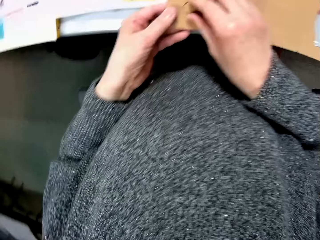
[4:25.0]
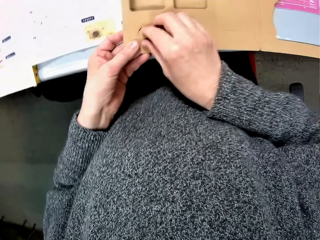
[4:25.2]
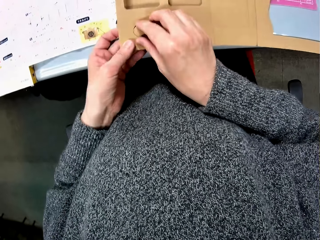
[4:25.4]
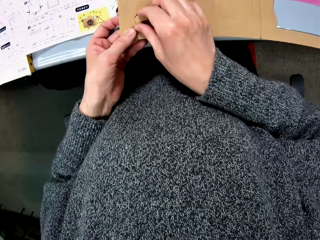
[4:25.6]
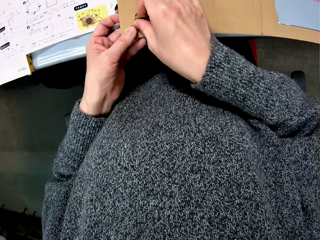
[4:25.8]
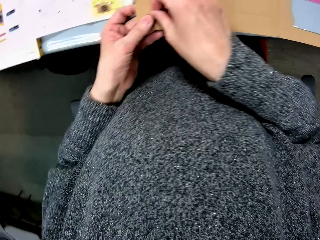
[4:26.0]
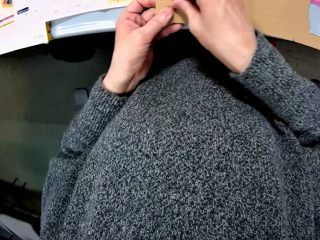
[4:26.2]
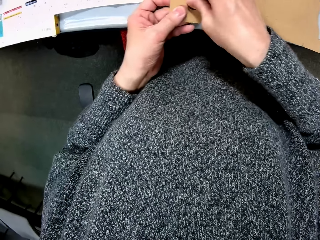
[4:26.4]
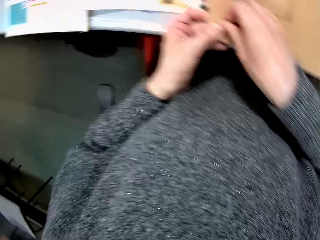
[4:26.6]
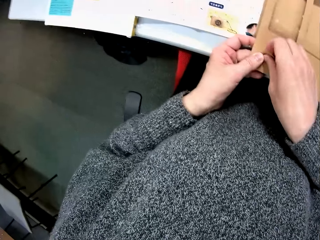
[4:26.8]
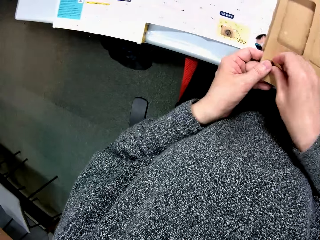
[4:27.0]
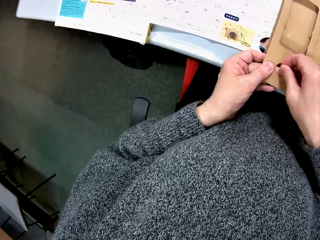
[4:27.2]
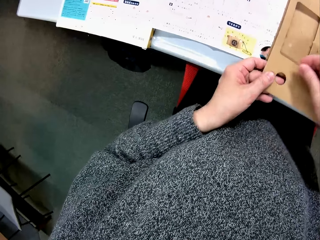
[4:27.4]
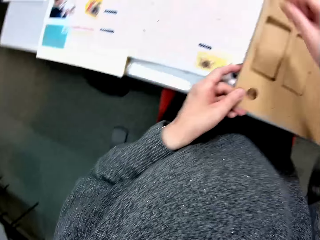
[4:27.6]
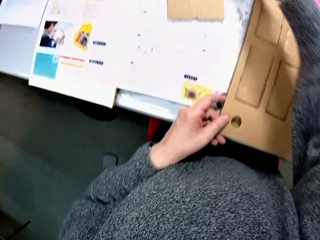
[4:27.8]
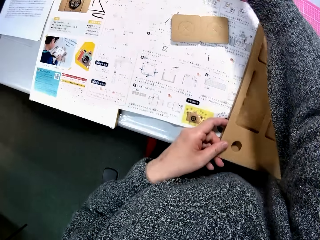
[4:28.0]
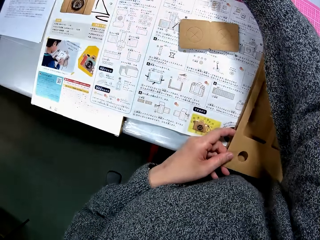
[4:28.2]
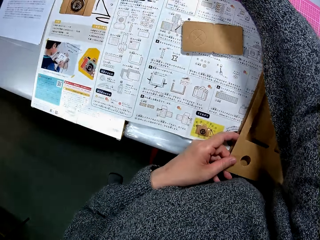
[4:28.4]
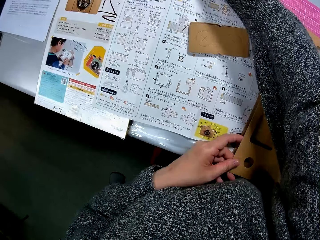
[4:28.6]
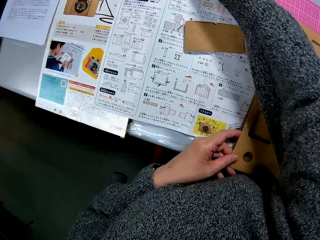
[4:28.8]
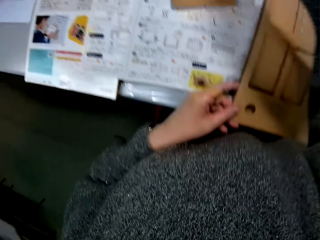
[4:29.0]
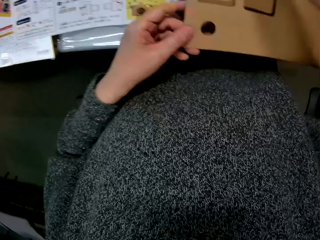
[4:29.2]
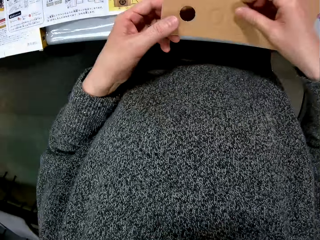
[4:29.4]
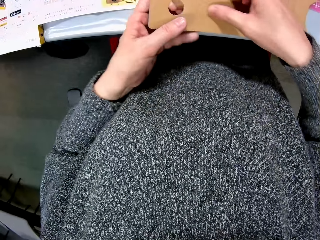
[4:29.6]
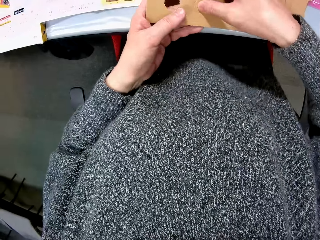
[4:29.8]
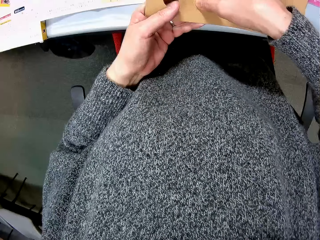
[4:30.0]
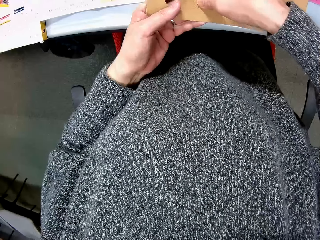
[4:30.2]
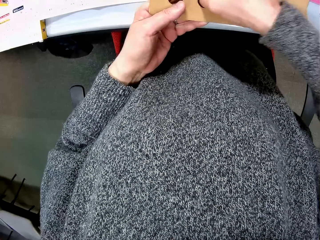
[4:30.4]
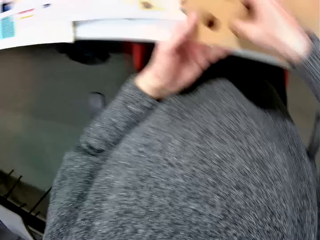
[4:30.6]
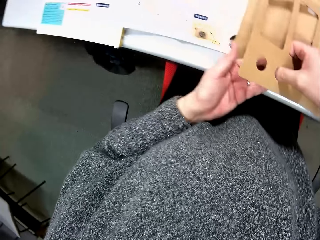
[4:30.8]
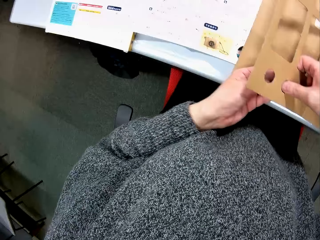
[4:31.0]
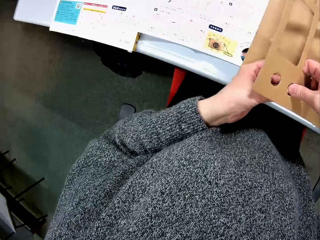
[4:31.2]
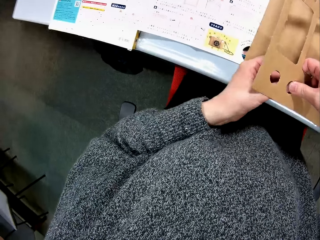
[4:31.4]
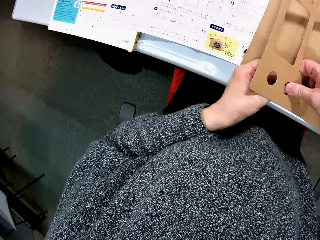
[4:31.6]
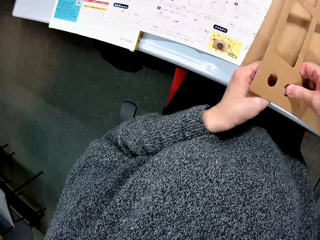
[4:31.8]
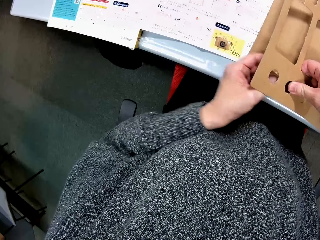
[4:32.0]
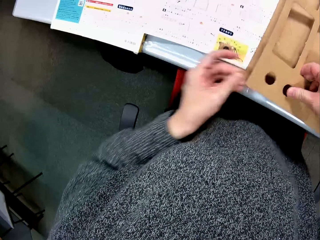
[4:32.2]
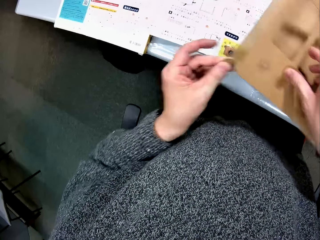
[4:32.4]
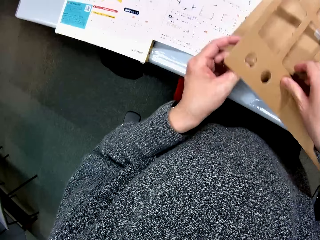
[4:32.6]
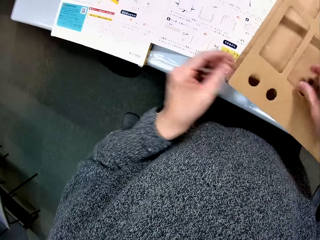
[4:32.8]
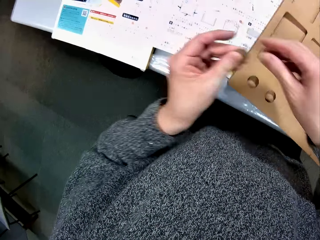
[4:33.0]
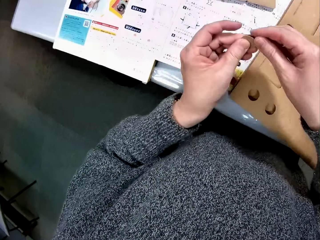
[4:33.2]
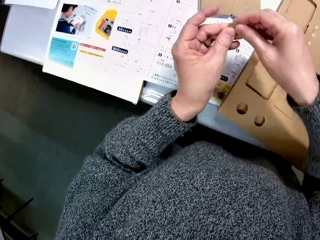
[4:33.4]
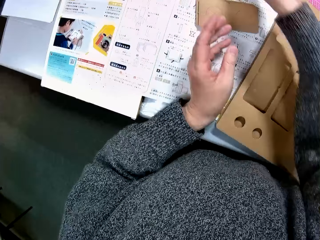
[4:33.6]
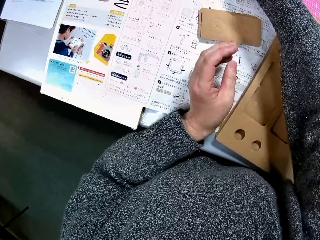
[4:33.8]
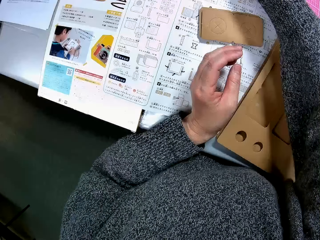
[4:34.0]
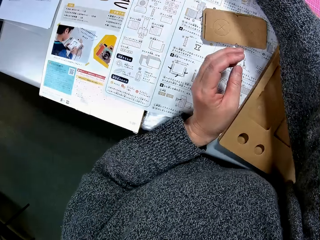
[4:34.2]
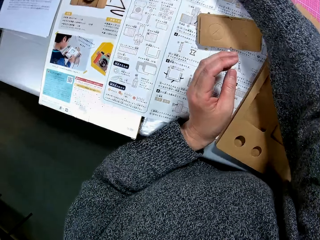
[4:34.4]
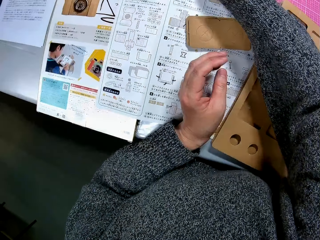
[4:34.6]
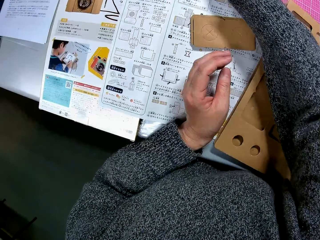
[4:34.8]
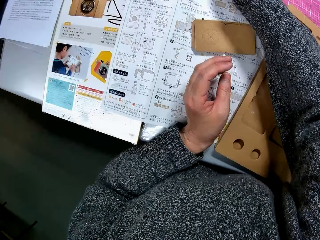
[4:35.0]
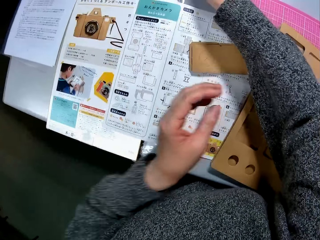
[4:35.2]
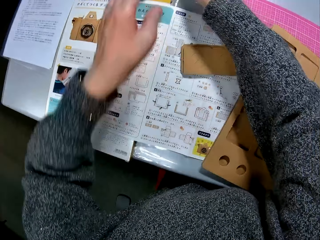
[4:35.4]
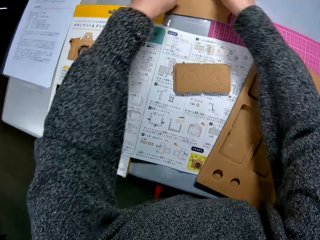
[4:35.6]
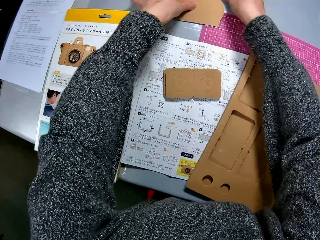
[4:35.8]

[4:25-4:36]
The camera wearer puts the cut-out part of the cardboard away. They remove a cut-out part of the cardboard. They put the cut-out part of the cardboard away.

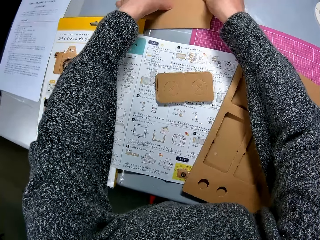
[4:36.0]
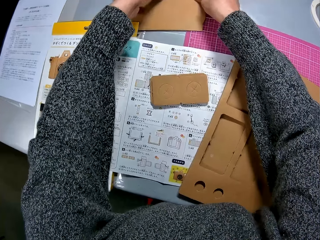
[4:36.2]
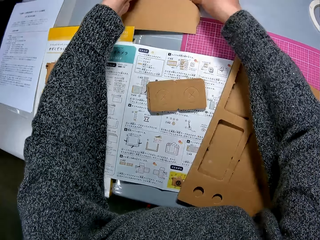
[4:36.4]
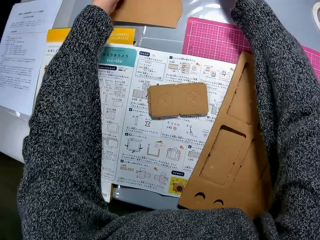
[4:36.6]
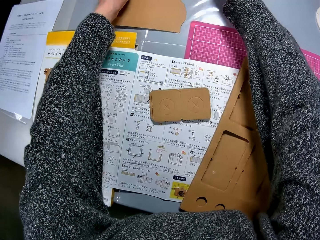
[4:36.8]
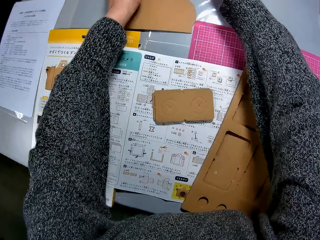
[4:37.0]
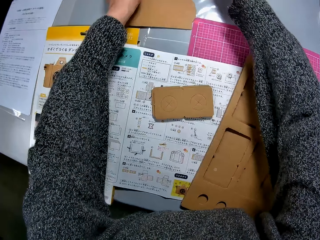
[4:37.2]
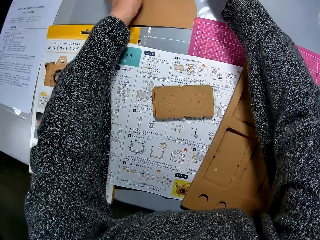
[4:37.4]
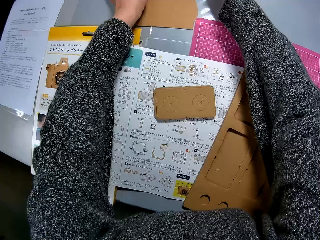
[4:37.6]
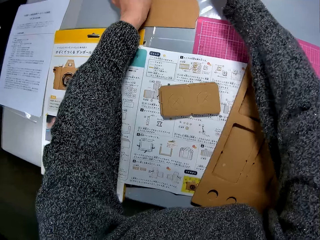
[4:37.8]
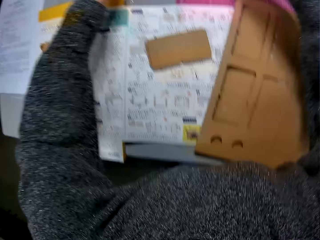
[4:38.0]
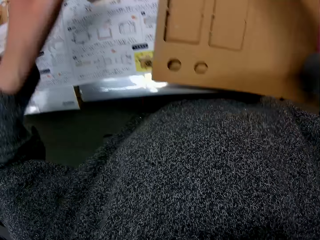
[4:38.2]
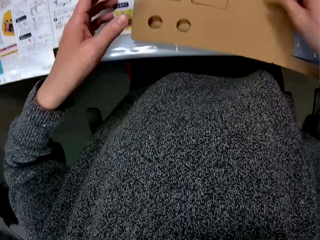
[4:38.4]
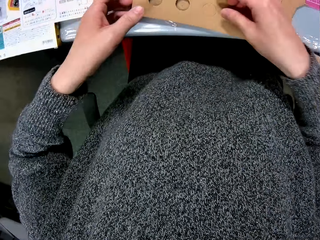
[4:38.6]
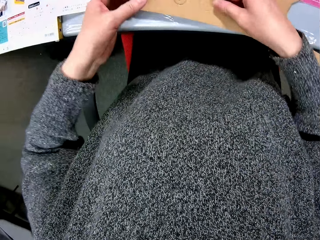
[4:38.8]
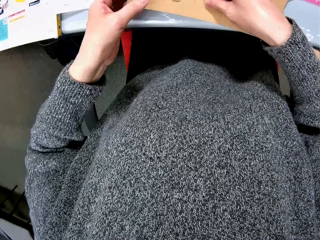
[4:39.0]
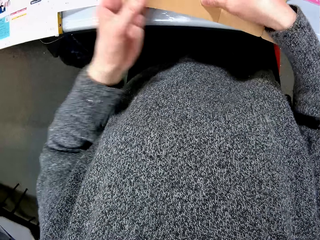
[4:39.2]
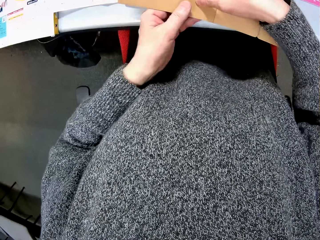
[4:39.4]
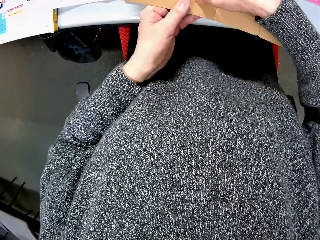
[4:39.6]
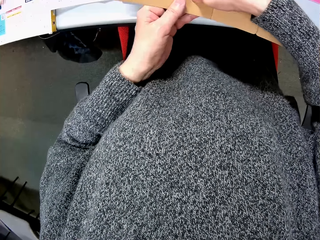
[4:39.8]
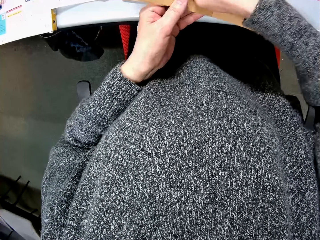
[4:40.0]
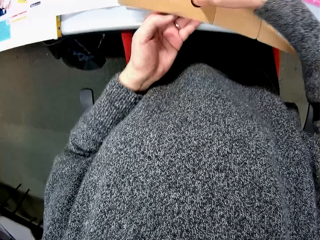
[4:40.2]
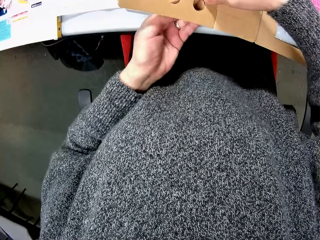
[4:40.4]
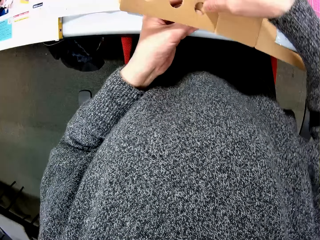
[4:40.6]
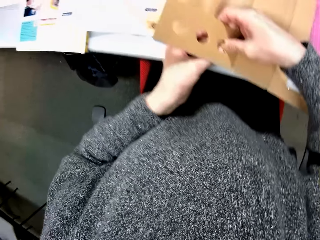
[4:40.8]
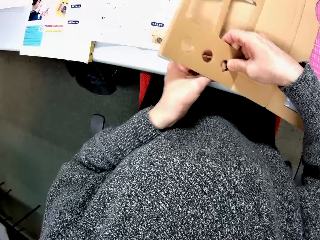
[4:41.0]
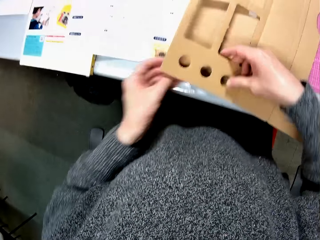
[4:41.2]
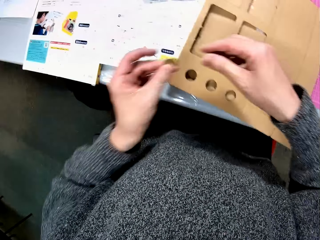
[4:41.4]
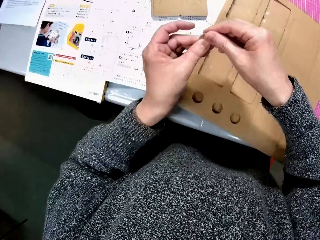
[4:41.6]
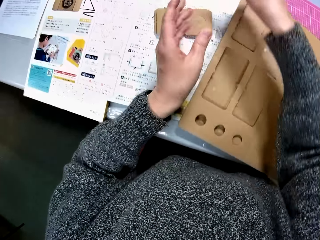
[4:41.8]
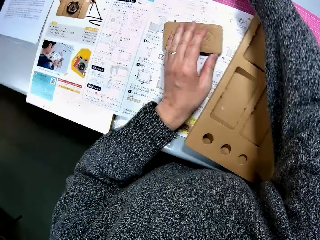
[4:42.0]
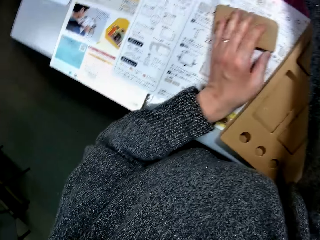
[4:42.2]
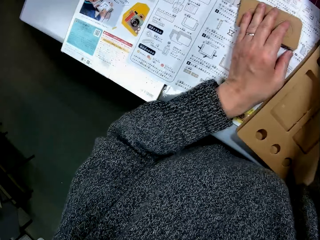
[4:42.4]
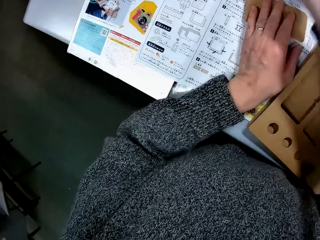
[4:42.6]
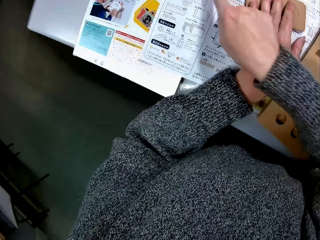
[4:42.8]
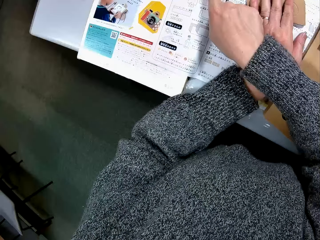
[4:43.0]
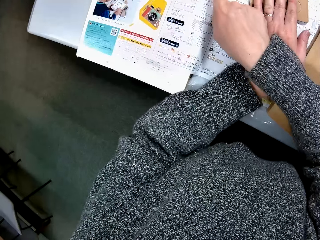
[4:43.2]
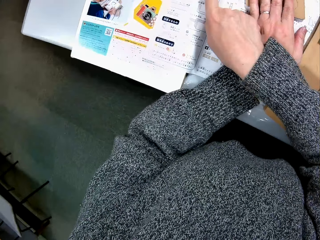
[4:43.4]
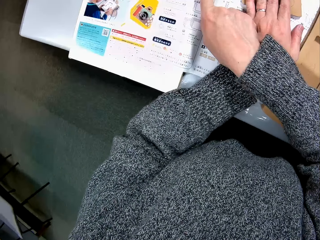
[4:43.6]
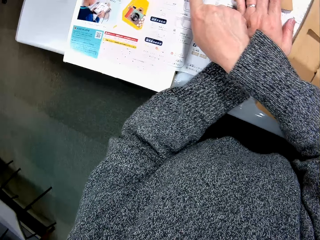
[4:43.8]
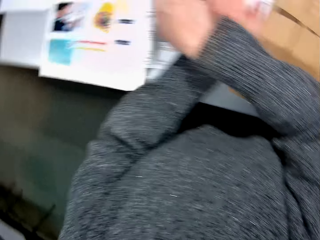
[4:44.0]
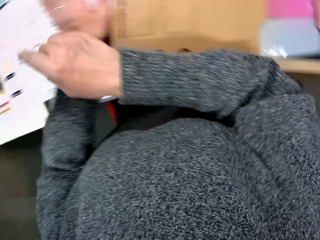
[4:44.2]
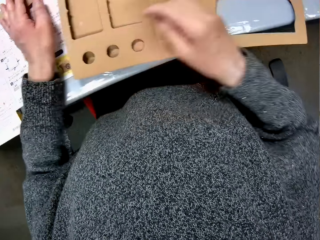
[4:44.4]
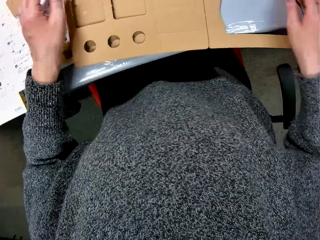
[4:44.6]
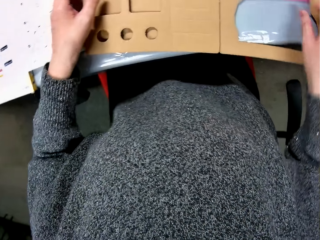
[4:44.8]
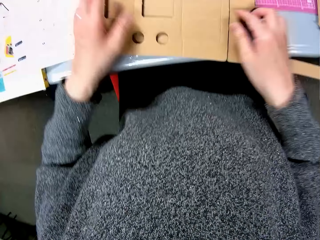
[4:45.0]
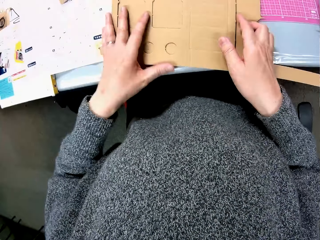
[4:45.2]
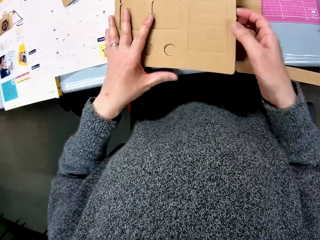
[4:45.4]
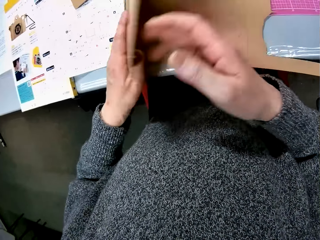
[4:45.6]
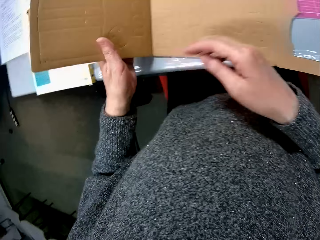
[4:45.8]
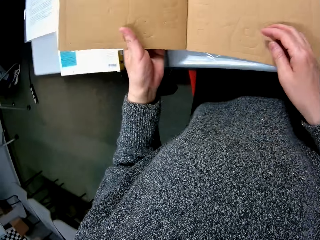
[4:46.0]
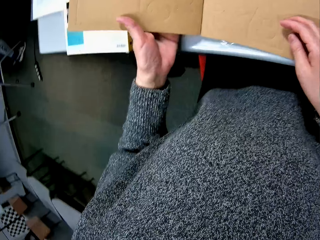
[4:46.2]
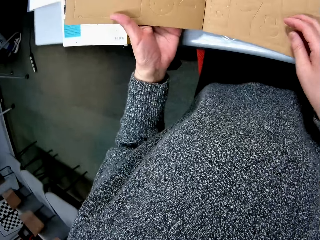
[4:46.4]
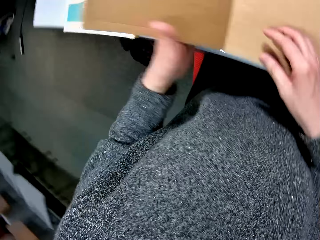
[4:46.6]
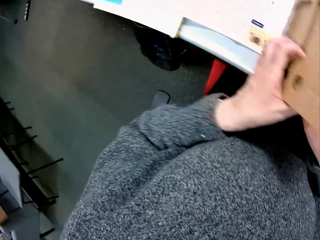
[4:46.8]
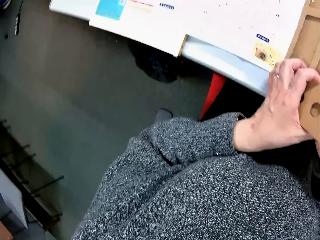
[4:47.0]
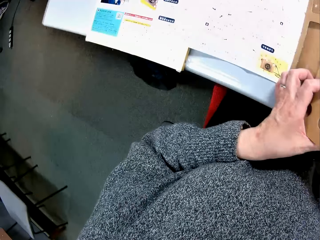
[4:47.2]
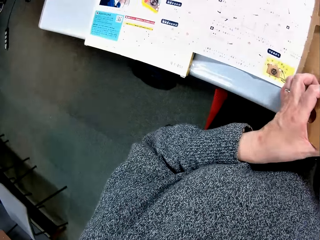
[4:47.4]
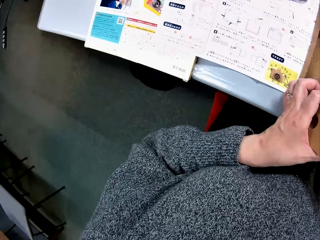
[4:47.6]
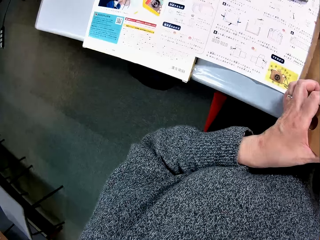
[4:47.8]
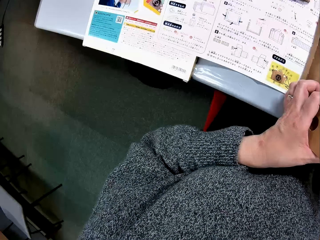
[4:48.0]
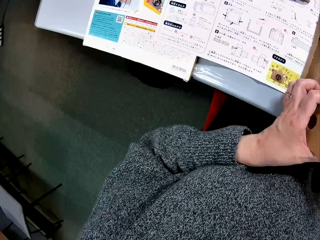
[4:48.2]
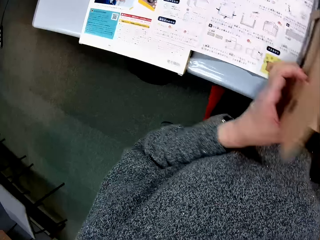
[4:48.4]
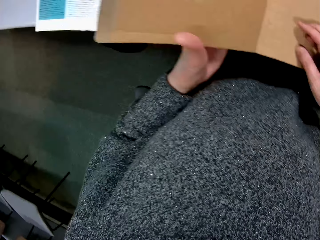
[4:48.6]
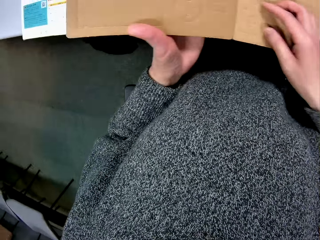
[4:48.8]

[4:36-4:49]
The camera wearer arranges the cut-out parts of the cardboard. They remove a cut-out part of the cardboard. They put the cut-out part of the cardboard away. They point to the manual. They study the drawings on the paper. They turn over the carton. They open the cardboard. They read the manual.
